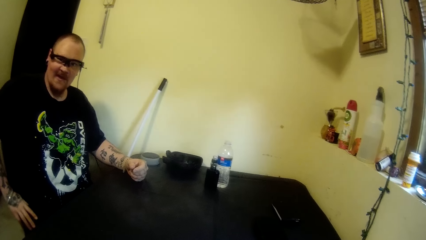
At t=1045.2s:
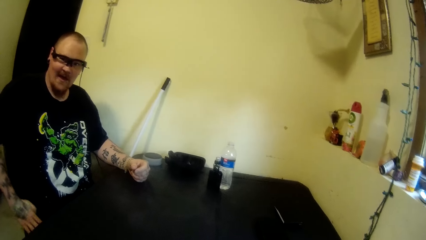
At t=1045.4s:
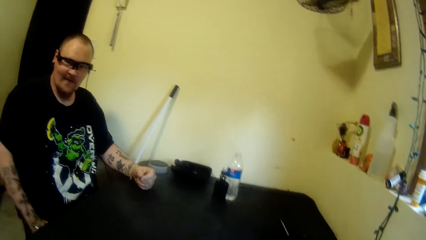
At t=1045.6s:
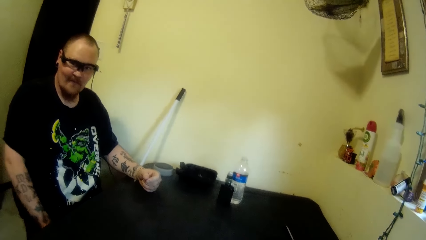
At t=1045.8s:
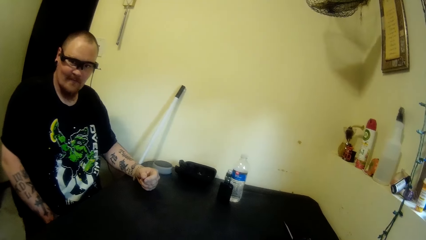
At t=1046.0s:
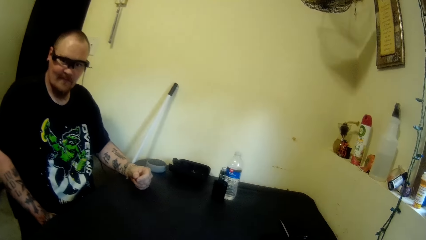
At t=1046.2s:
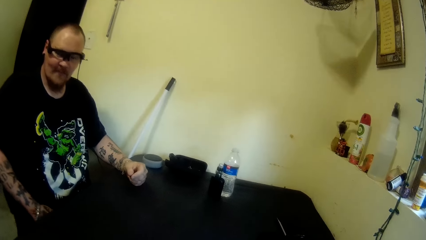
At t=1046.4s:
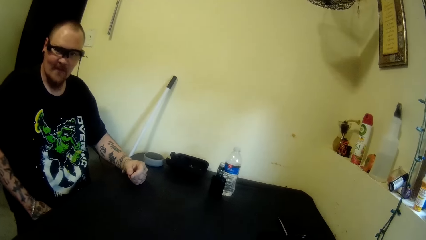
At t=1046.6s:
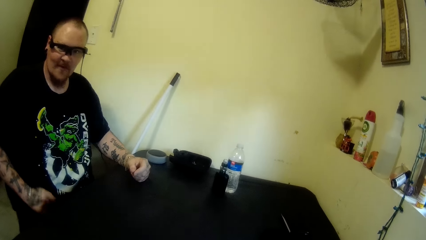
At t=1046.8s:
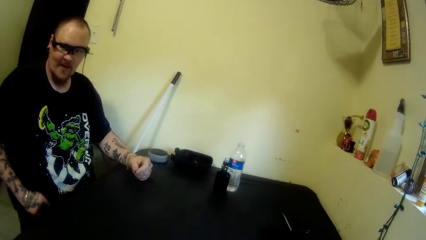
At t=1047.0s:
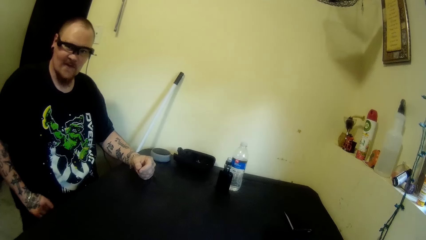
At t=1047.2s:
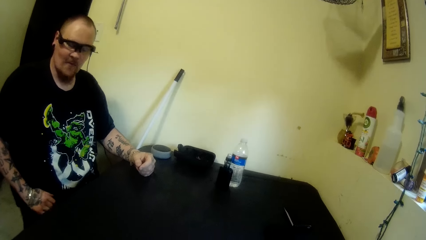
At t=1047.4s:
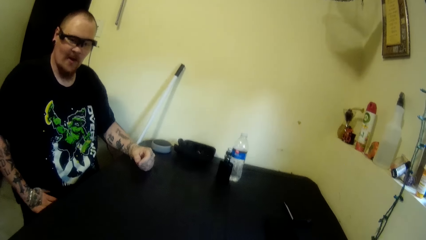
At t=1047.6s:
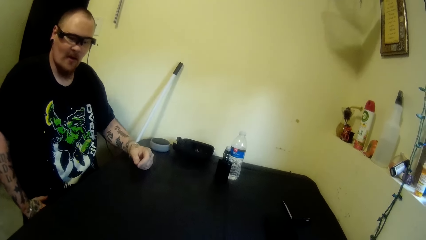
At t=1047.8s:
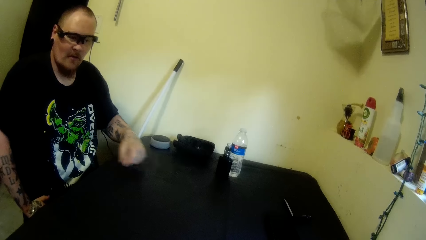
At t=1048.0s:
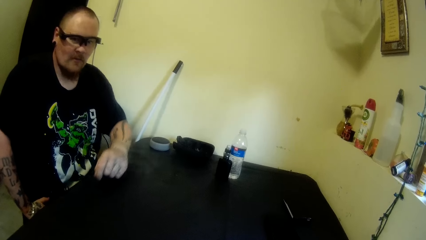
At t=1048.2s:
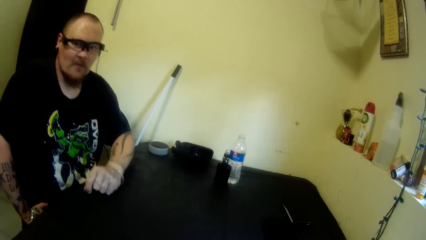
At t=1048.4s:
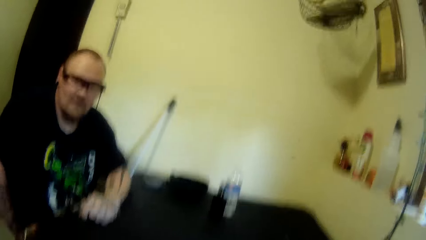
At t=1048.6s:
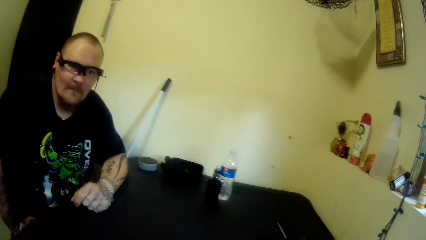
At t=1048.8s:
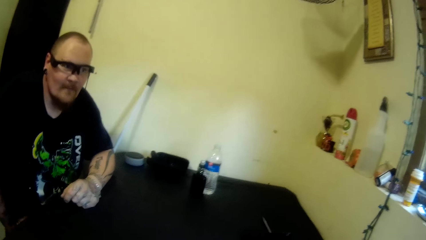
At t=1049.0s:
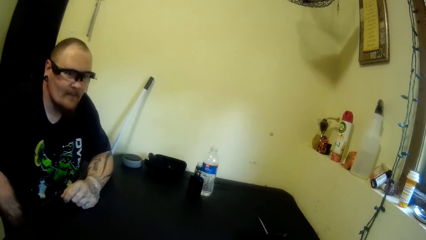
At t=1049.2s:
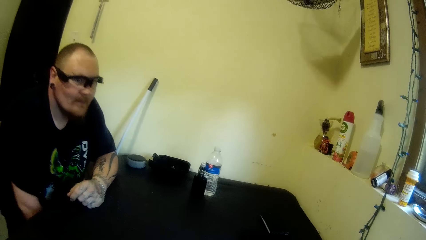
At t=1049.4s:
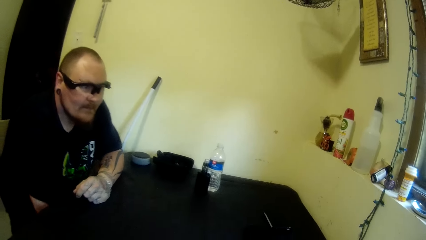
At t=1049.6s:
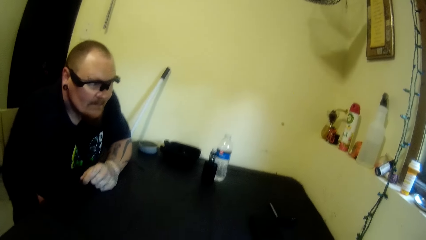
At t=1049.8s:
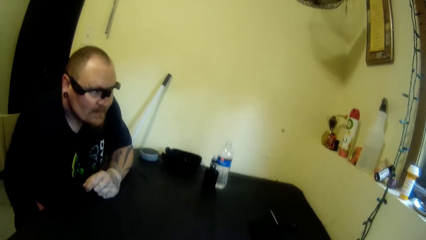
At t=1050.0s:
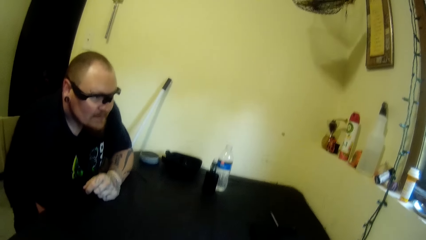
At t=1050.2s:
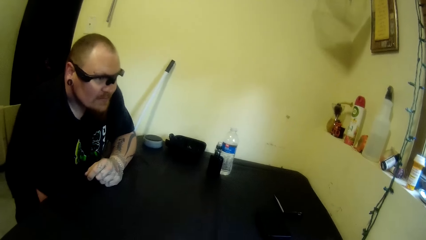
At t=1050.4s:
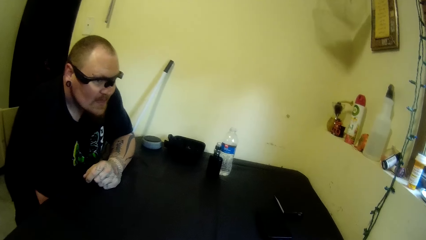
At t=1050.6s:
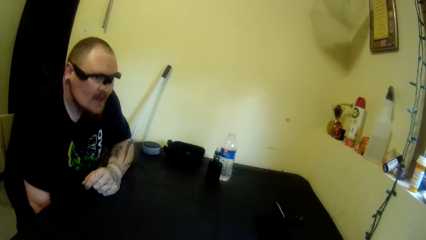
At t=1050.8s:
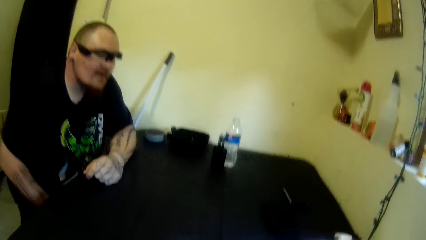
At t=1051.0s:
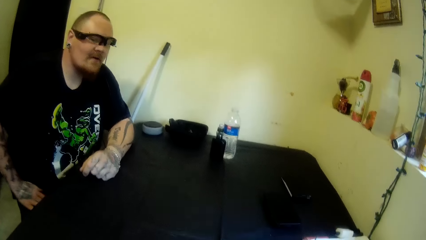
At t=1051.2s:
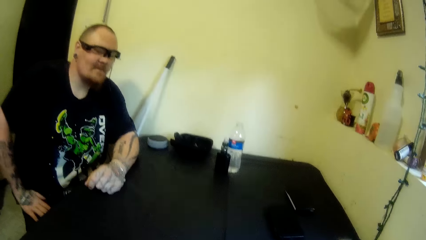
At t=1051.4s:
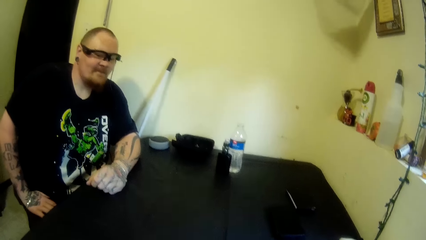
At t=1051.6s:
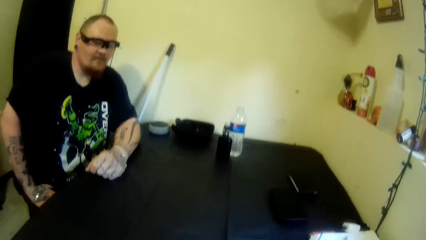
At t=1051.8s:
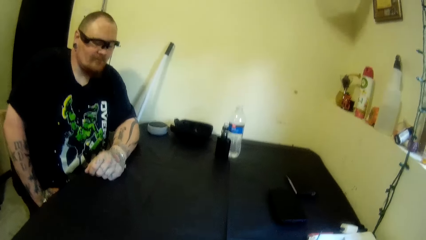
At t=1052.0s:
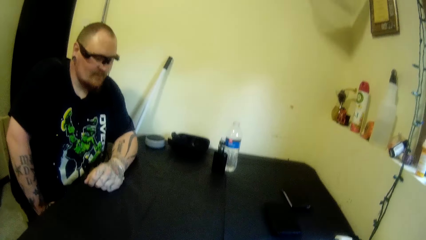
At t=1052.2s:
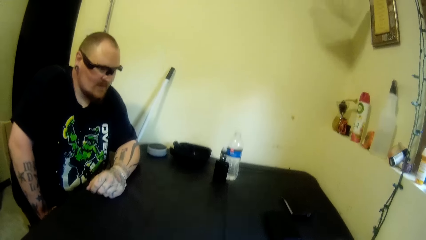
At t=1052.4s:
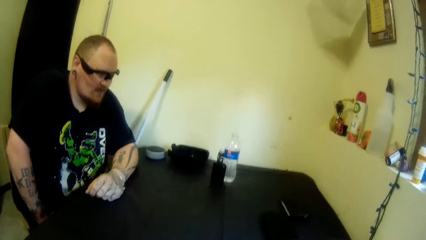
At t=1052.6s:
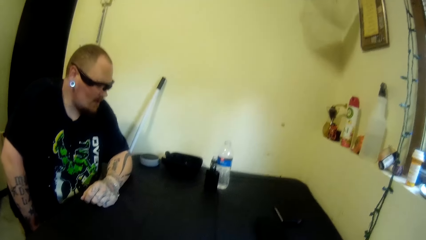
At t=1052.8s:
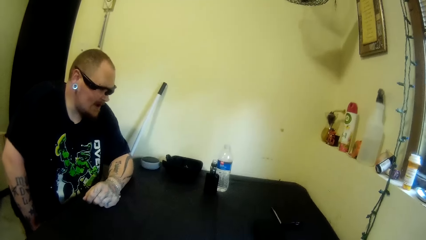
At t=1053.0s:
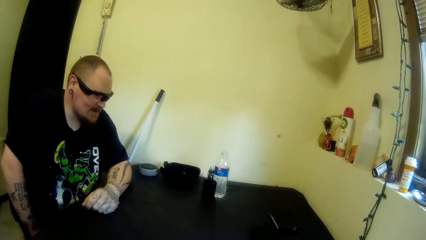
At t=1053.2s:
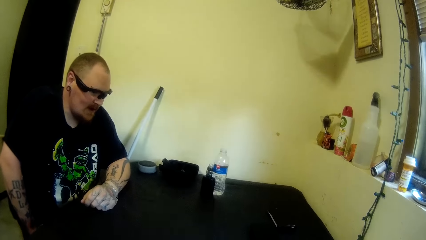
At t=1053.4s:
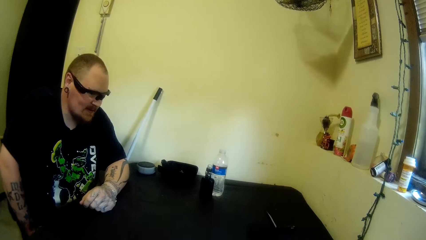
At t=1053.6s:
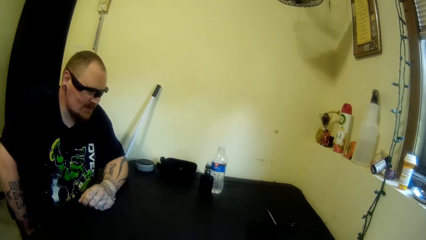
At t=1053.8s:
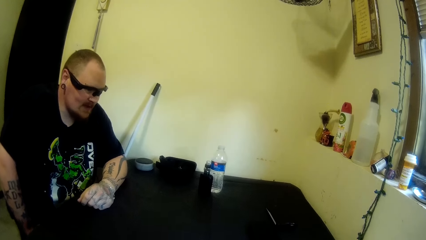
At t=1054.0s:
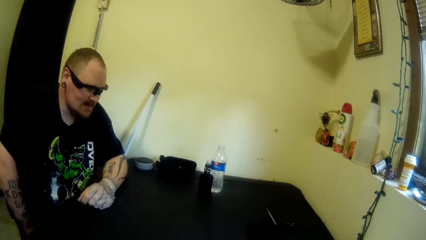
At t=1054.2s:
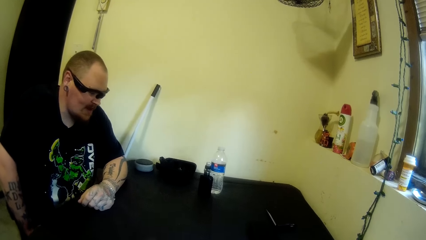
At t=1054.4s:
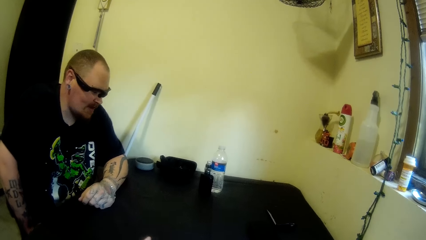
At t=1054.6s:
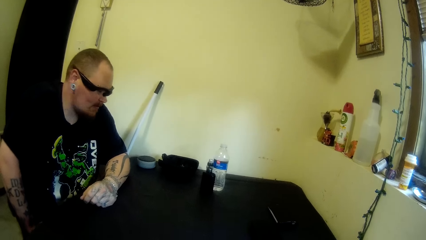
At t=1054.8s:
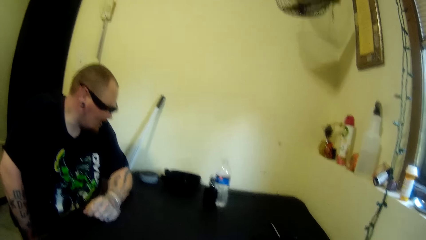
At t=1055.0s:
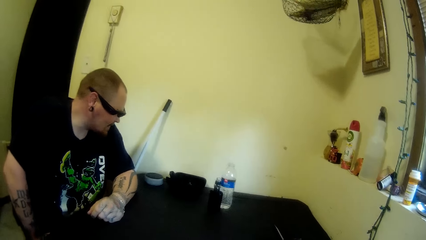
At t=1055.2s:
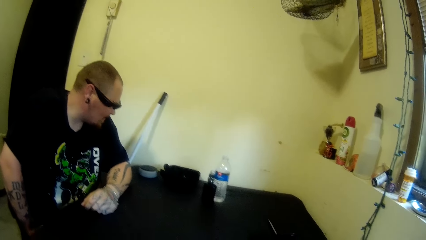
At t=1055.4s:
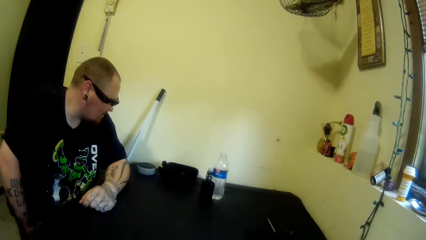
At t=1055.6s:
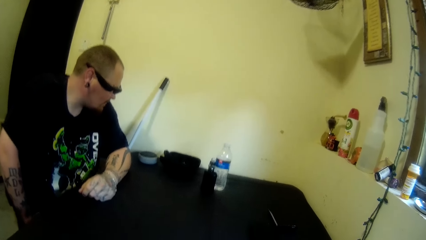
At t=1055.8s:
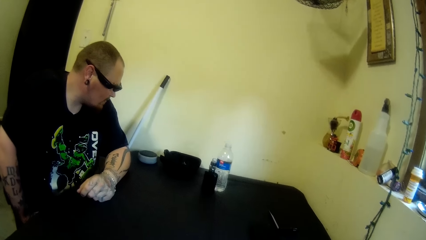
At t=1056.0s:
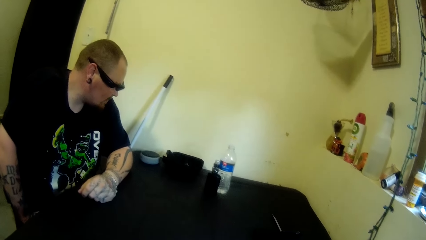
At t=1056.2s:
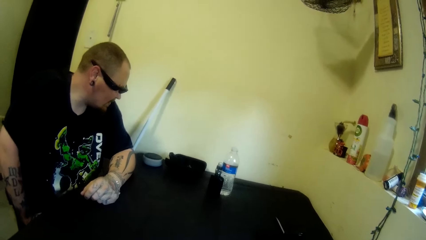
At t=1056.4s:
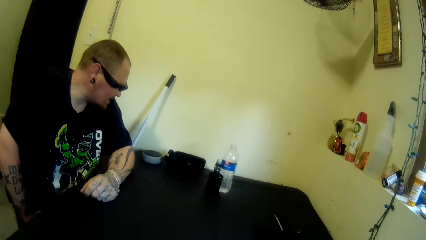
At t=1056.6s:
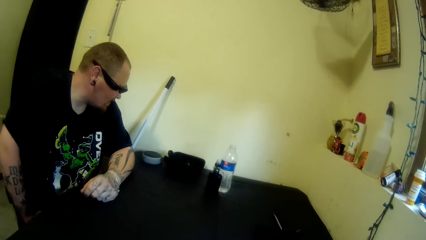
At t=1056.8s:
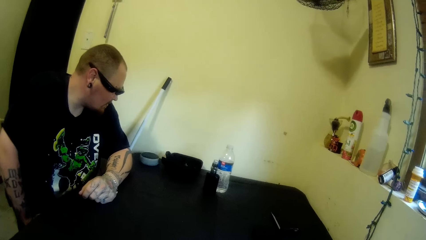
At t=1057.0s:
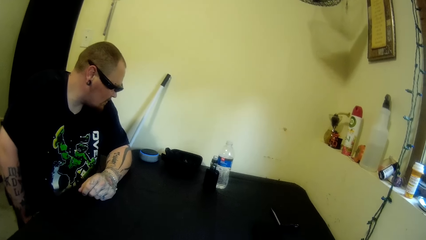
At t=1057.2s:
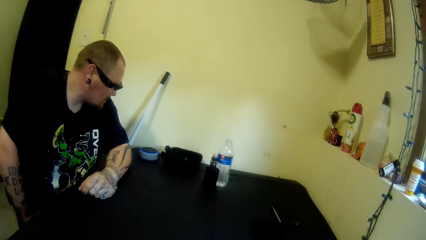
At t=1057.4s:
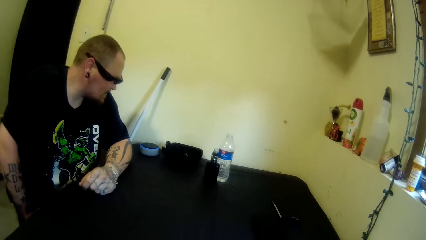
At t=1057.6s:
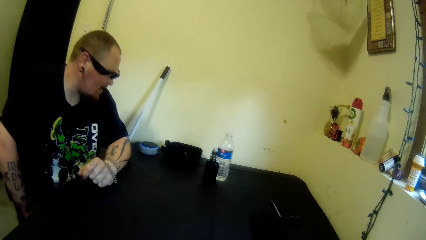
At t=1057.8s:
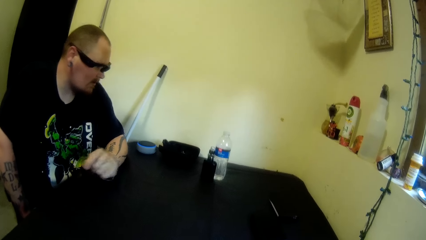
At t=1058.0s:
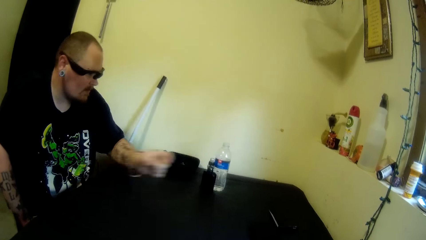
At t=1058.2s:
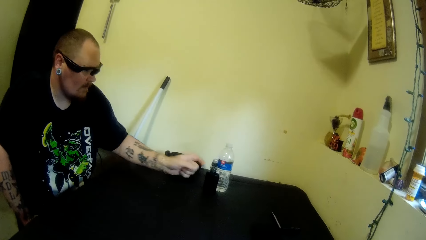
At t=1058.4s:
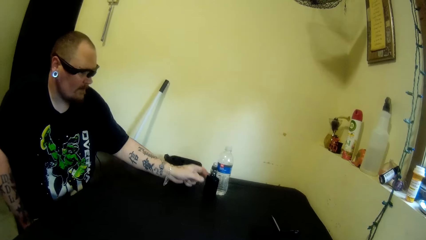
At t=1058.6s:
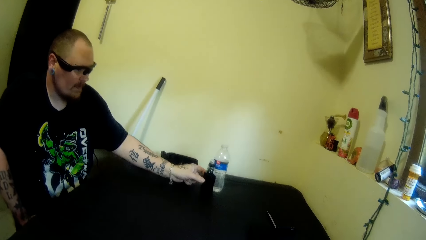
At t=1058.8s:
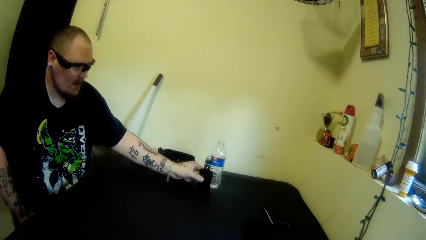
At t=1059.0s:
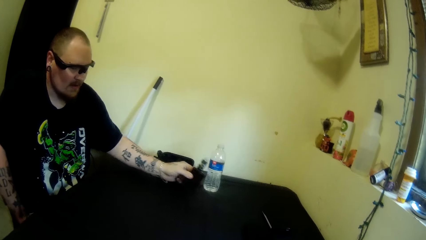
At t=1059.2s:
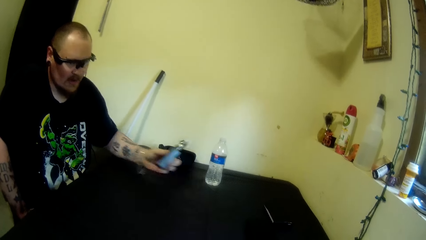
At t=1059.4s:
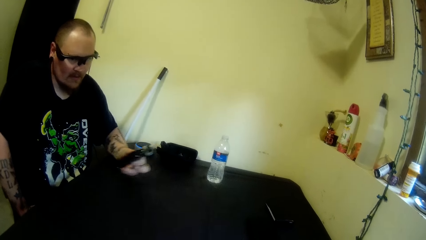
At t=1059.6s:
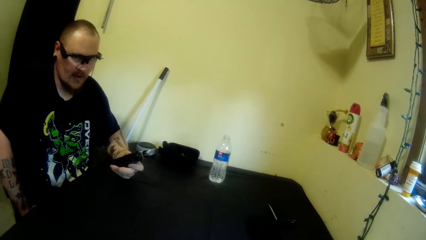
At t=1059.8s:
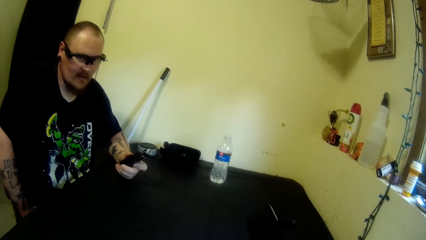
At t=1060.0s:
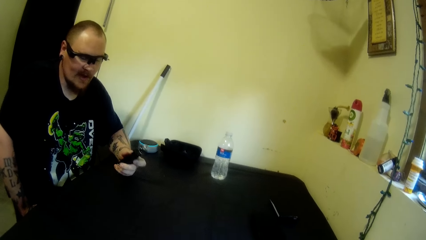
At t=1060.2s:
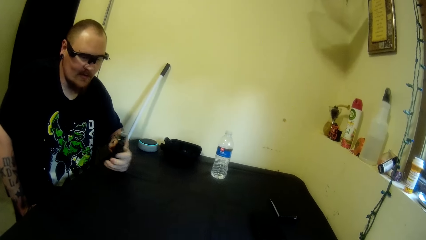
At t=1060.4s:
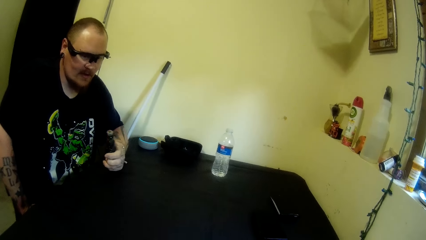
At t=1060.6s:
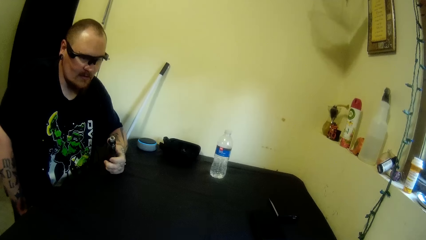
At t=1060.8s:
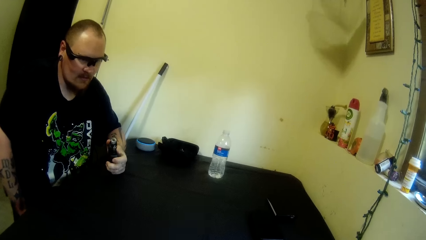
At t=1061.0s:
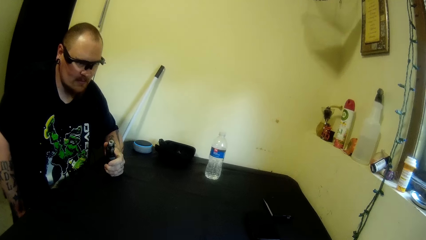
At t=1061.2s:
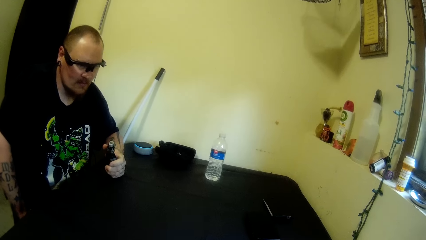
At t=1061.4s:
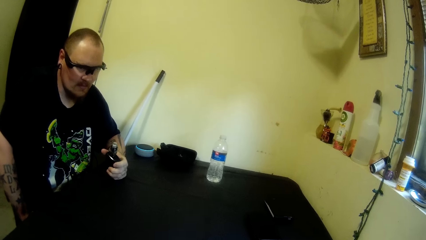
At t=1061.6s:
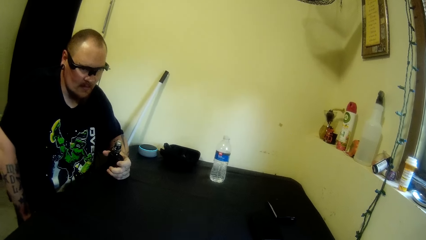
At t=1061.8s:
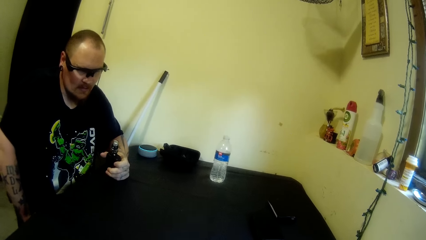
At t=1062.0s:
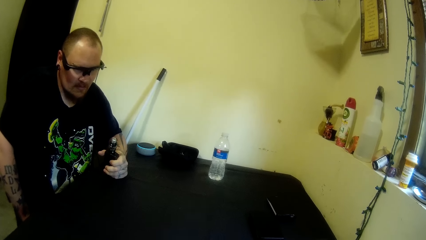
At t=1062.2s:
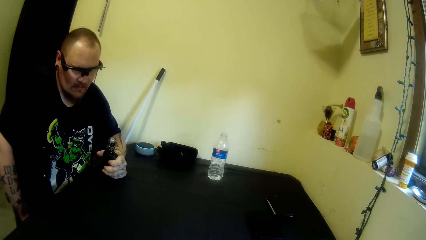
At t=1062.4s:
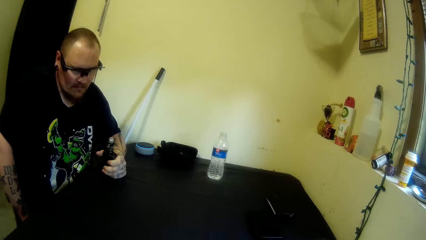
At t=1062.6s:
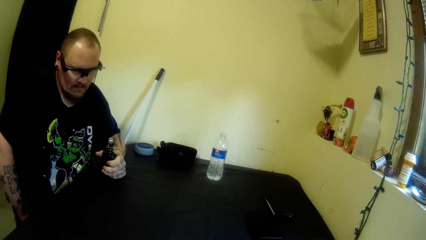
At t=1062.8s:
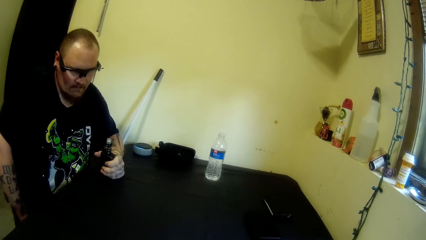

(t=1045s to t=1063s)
A man stretches his trouser. The man places his left arm on the table. The man leans under the table. The man leans on the right thigh with the right hand. The man picks up a bottle or vape from the table with his left hand. The man holds the vape on the left hand.
